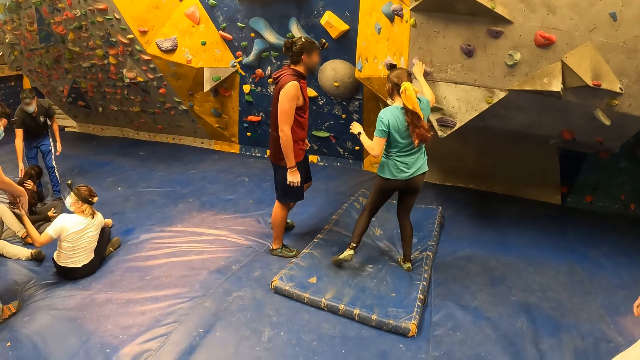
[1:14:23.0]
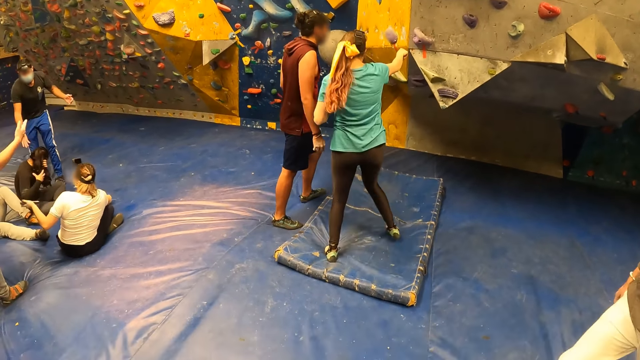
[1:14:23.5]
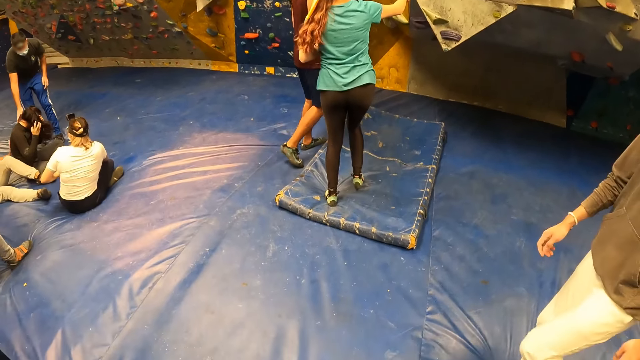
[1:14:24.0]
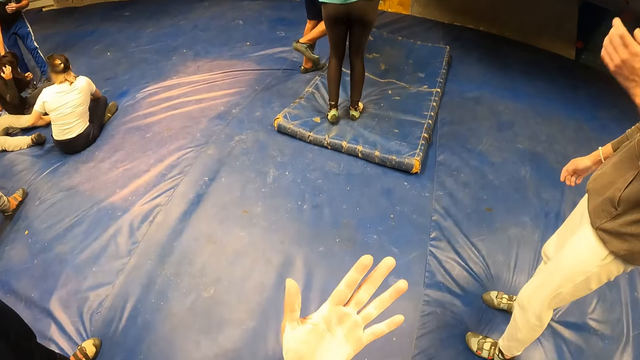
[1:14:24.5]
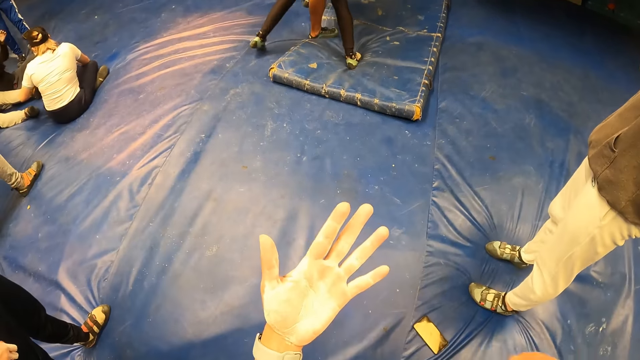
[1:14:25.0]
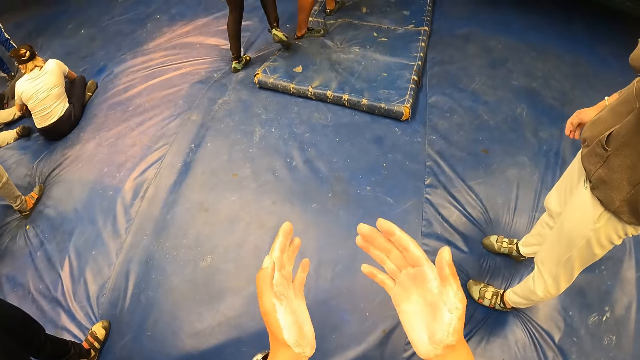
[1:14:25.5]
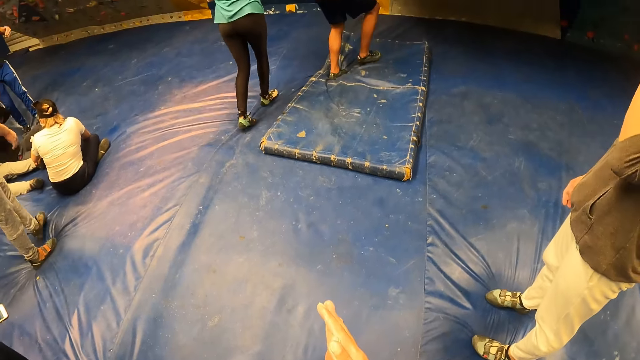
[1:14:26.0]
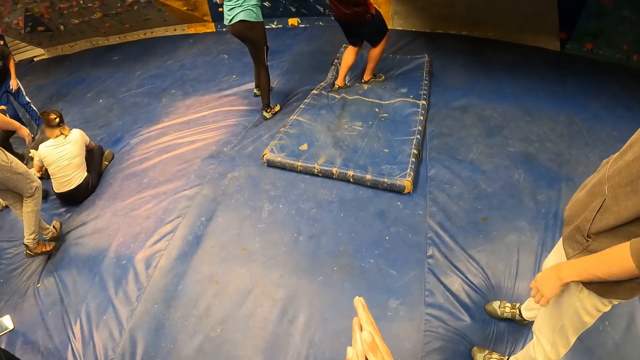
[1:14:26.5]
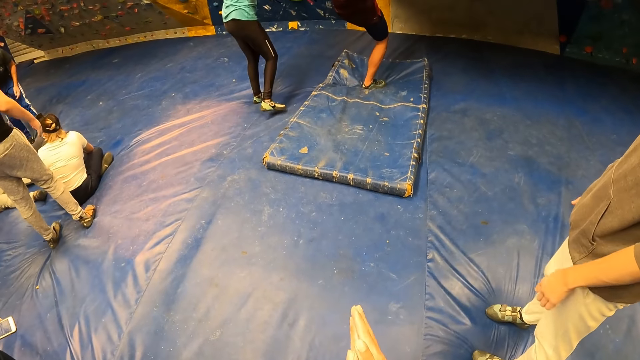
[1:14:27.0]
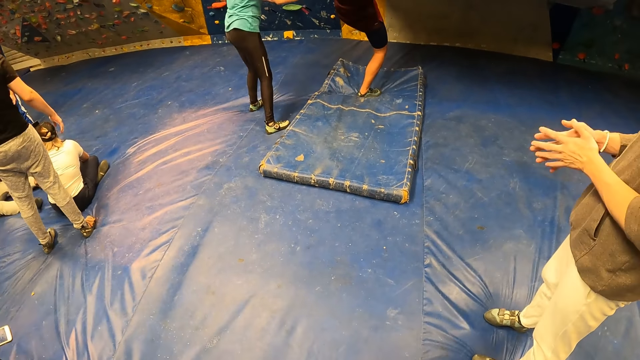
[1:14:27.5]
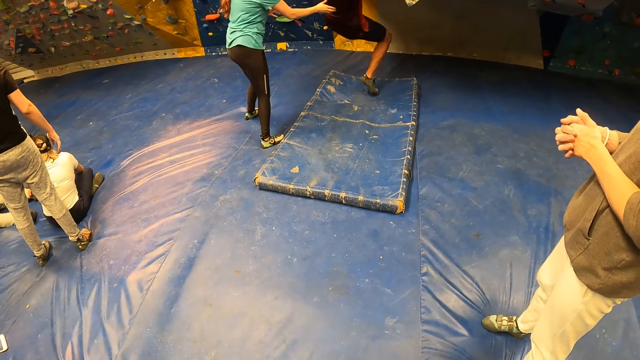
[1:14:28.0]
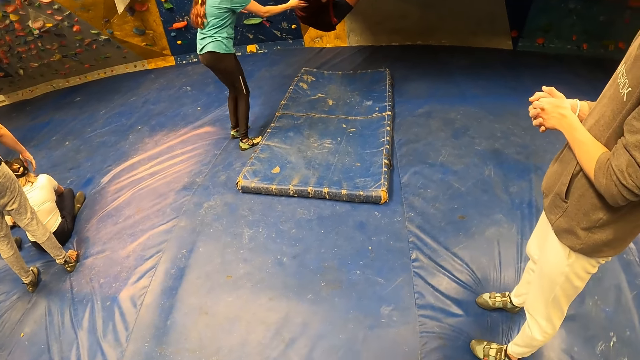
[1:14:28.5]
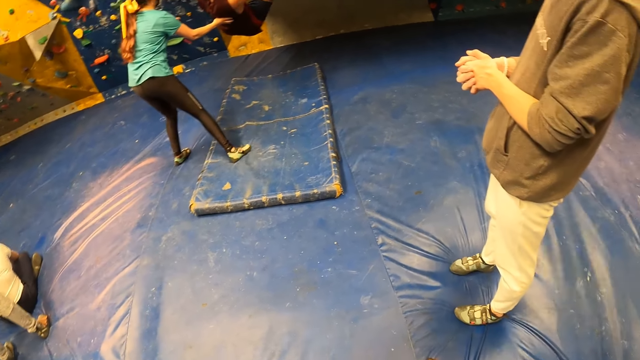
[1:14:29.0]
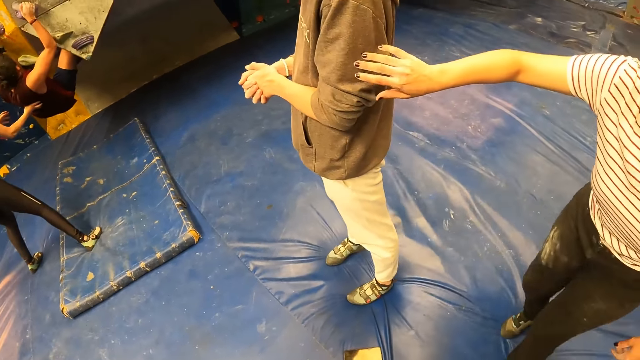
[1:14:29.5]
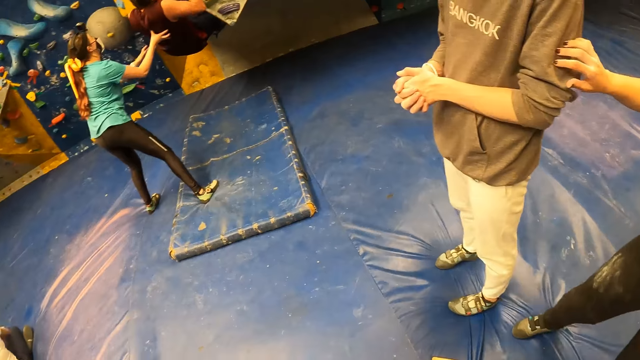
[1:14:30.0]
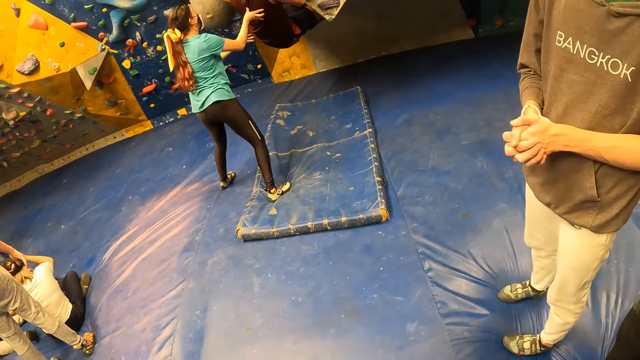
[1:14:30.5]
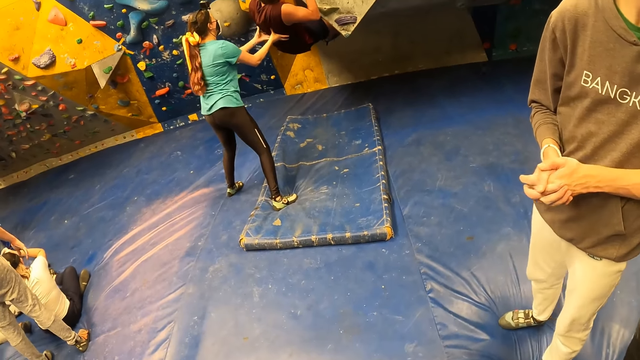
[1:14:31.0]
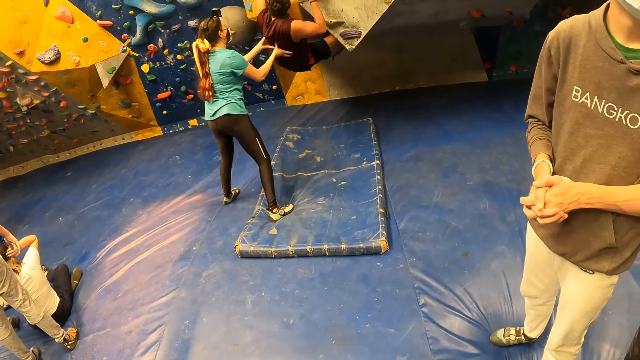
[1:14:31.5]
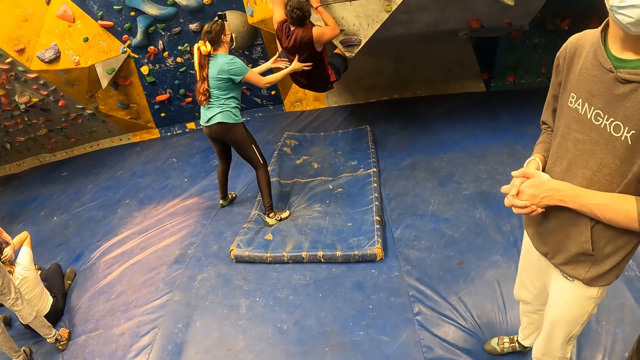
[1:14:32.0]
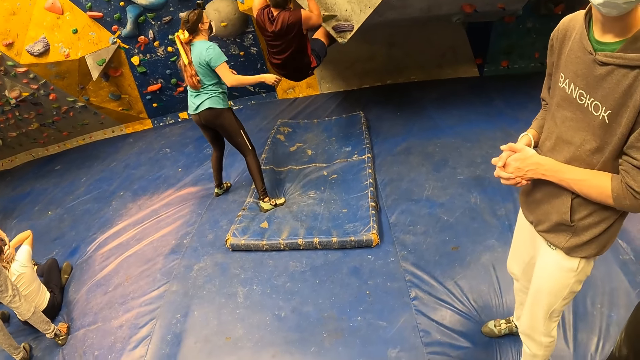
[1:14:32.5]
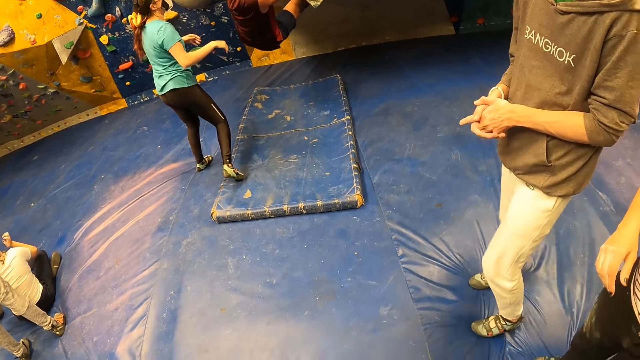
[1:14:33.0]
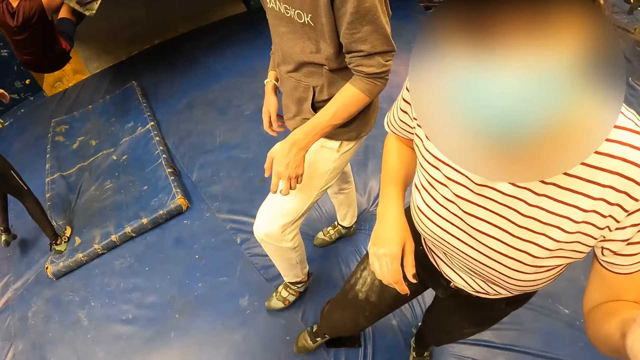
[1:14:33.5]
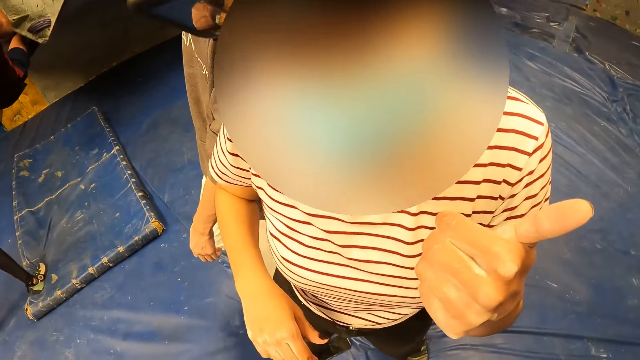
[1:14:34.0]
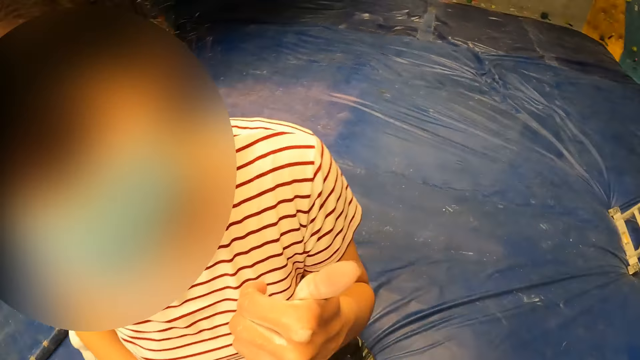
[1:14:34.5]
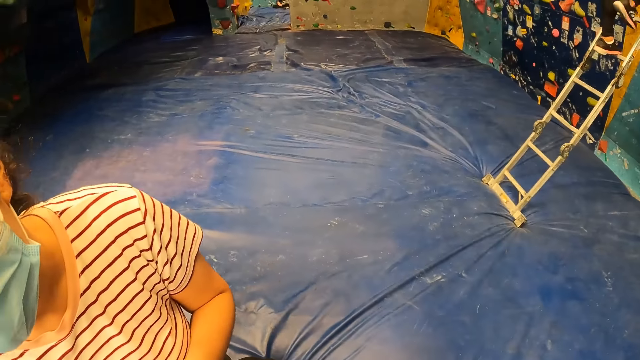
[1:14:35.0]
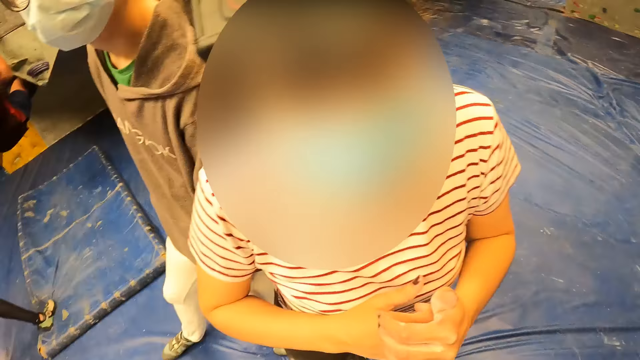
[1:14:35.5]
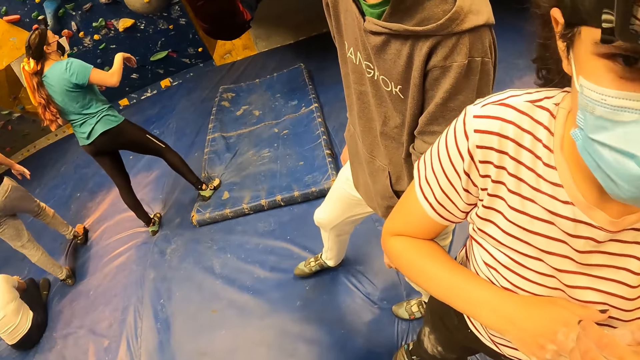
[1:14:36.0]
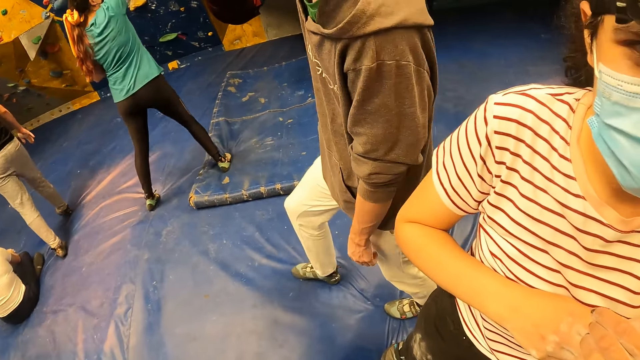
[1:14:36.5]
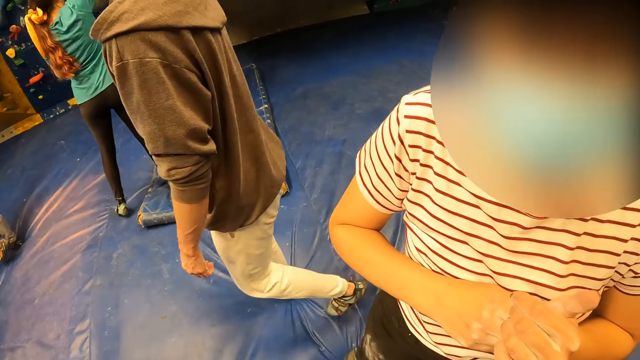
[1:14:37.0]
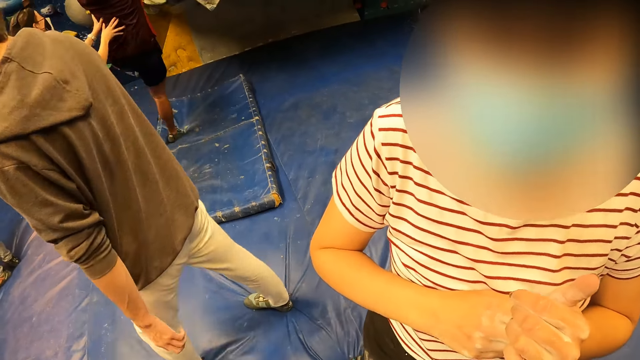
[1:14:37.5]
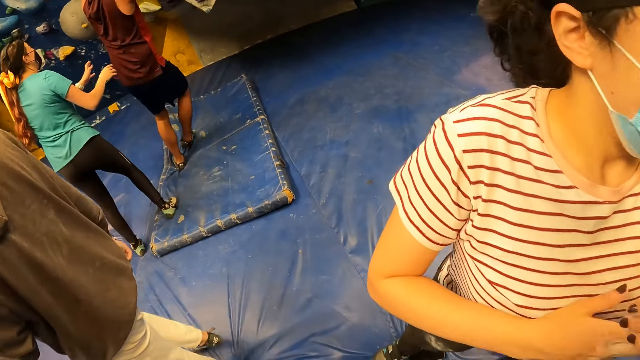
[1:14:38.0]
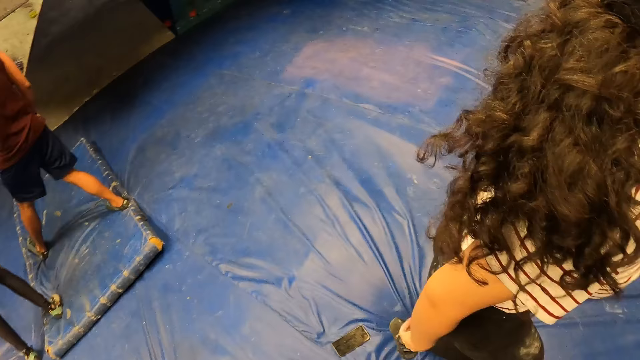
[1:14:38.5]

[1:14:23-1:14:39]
The camera wearer stares at his hands. They clap her hands. They place her hands together. A woman converses with the camera wearer.

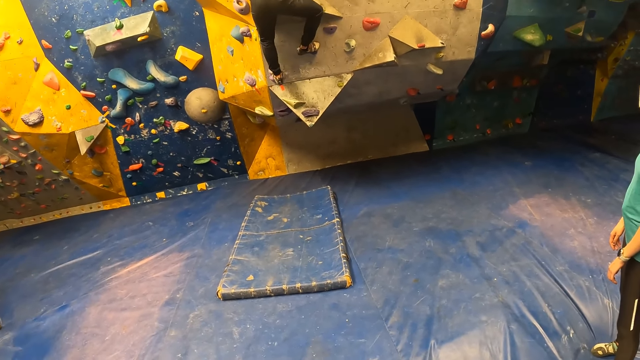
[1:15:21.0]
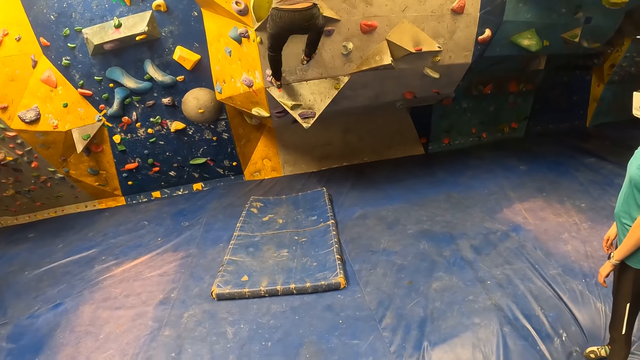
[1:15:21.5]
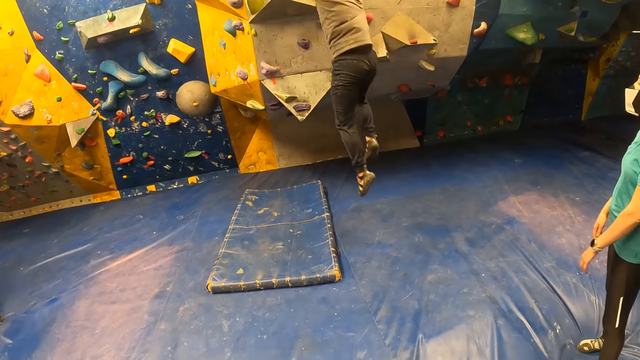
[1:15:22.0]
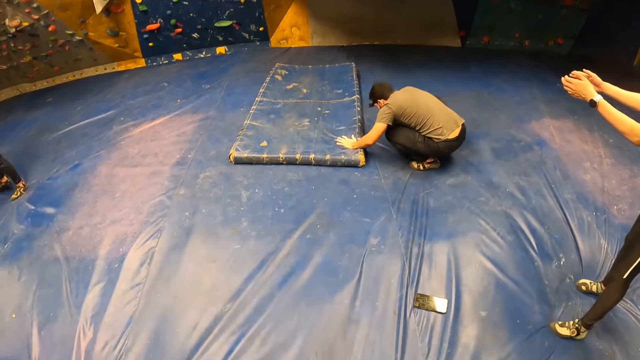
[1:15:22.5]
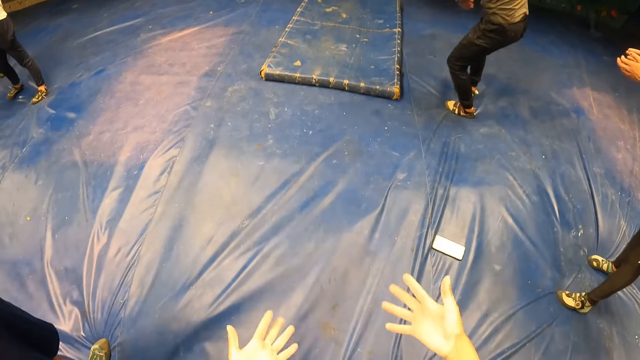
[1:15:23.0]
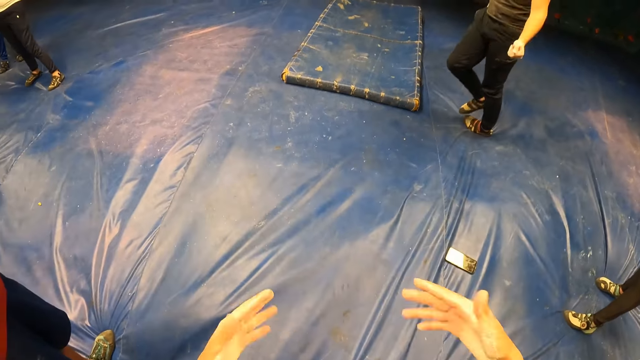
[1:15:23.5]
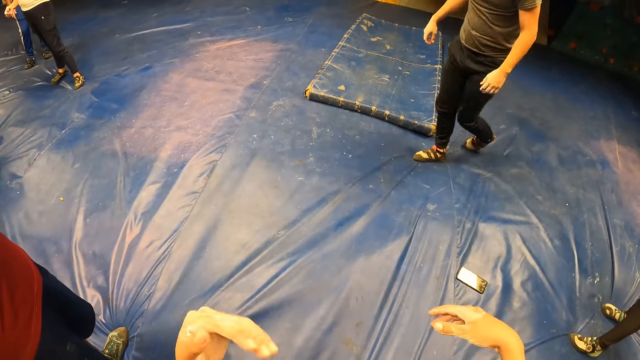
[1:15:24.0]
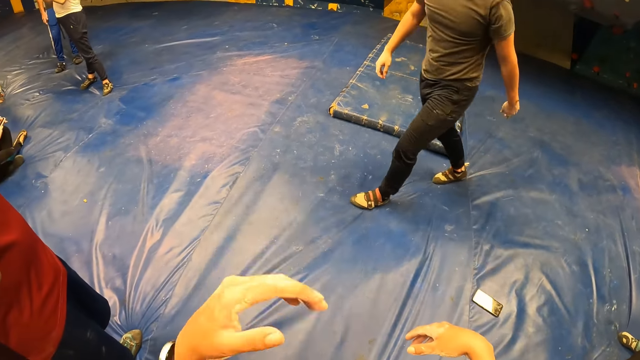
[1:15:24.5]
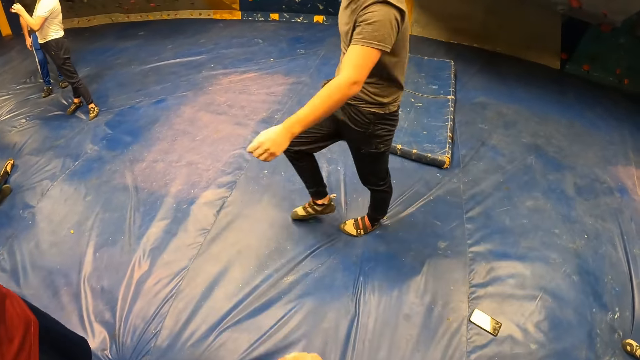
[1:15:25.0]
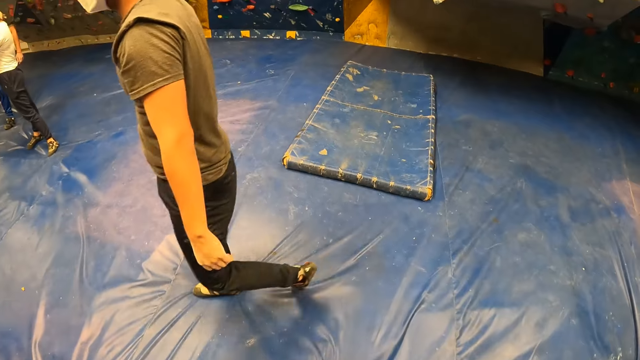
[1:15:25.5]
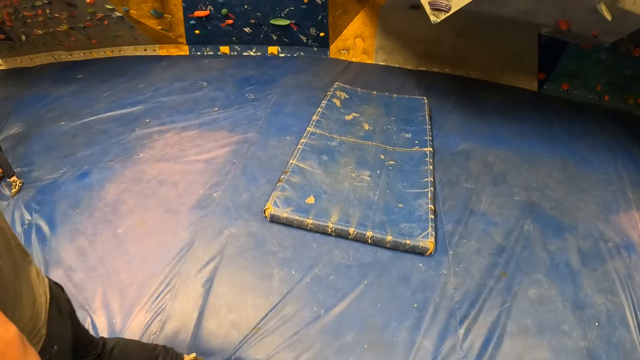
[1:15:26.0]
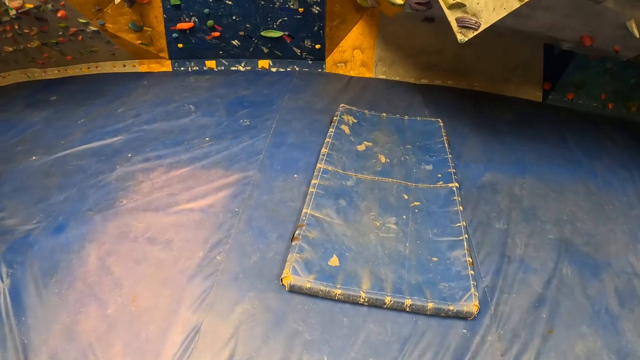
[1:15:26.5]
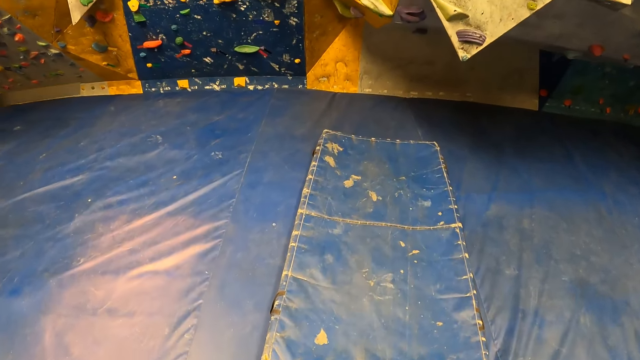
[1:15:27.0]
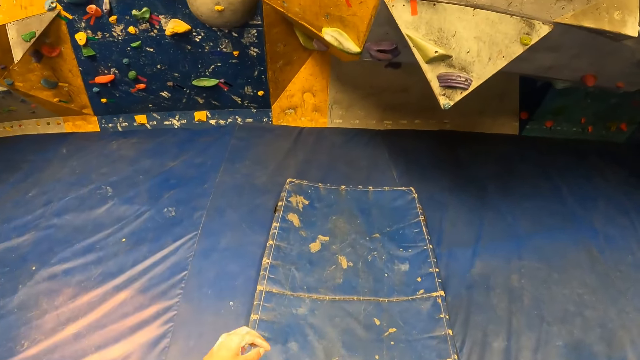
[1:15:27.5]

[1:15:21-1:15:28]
The camera wearer stares at his hands. He walks towards the climbing wall.
